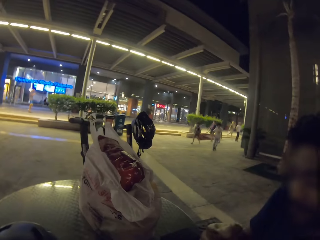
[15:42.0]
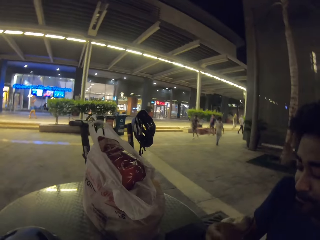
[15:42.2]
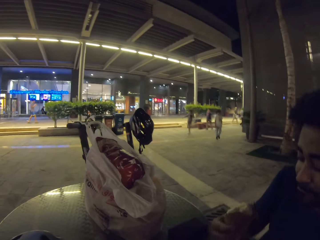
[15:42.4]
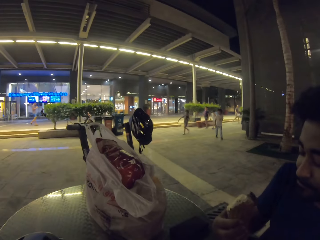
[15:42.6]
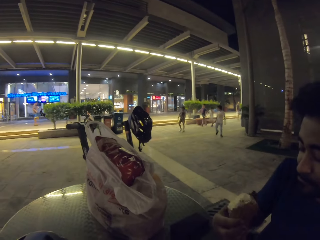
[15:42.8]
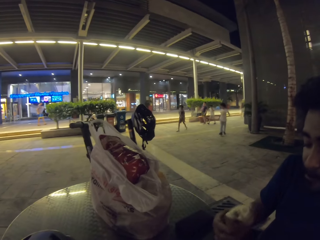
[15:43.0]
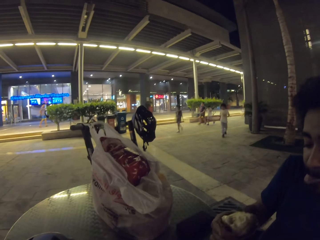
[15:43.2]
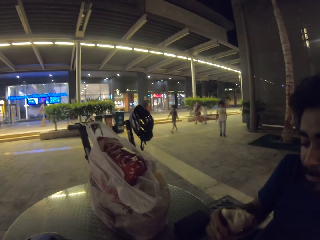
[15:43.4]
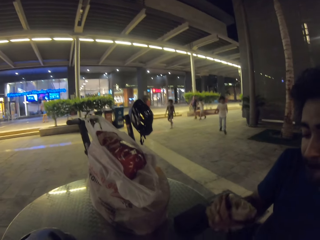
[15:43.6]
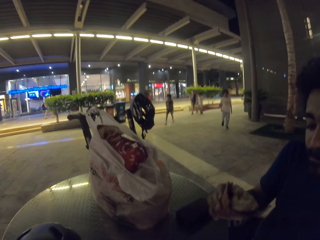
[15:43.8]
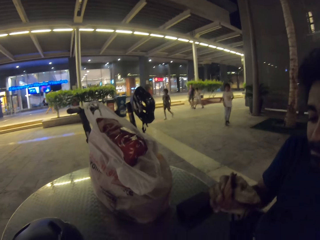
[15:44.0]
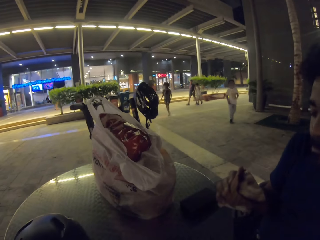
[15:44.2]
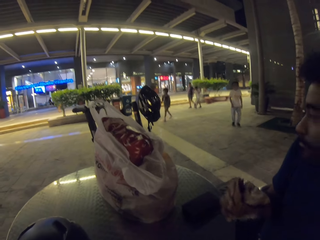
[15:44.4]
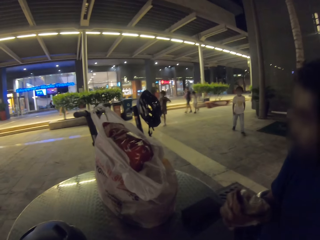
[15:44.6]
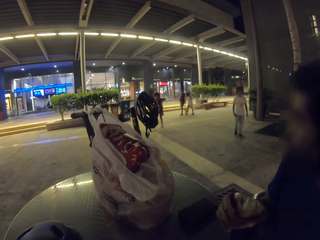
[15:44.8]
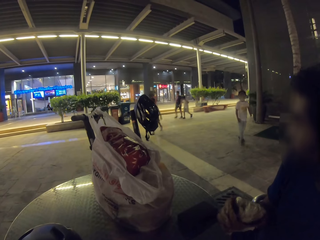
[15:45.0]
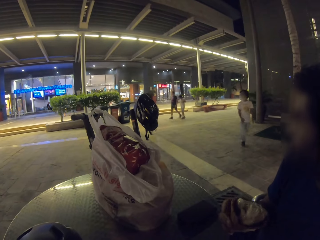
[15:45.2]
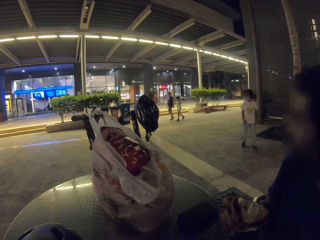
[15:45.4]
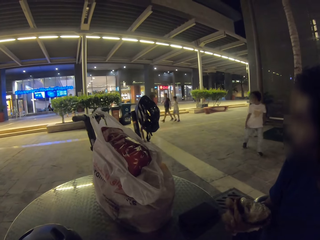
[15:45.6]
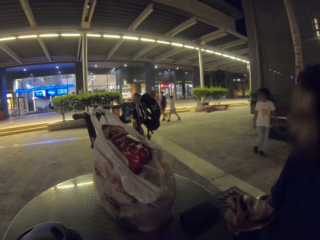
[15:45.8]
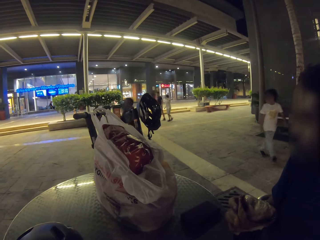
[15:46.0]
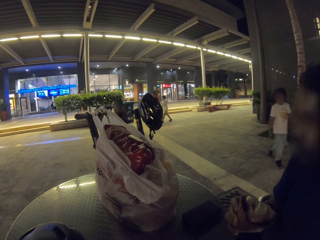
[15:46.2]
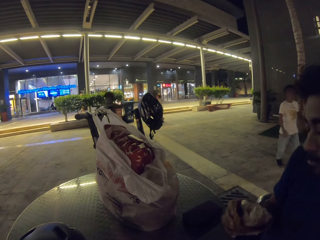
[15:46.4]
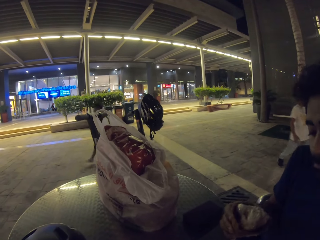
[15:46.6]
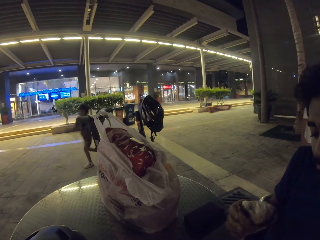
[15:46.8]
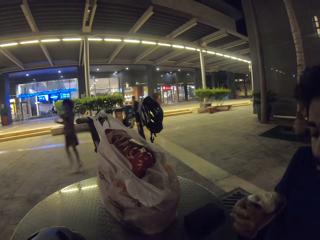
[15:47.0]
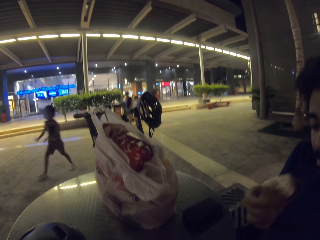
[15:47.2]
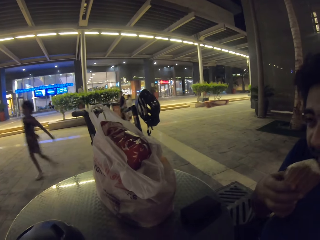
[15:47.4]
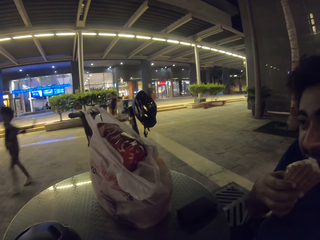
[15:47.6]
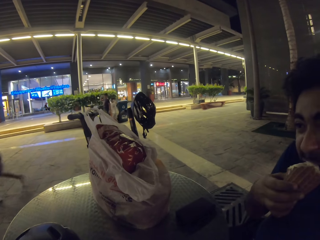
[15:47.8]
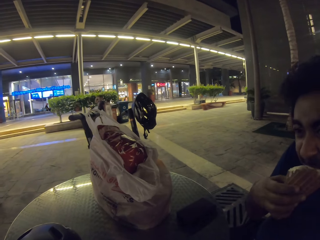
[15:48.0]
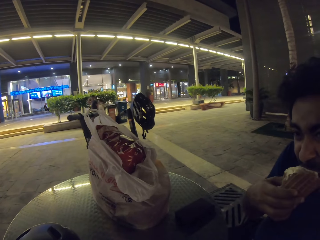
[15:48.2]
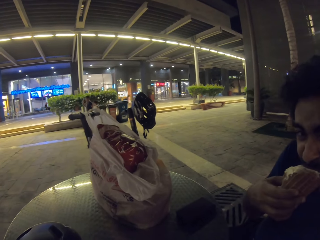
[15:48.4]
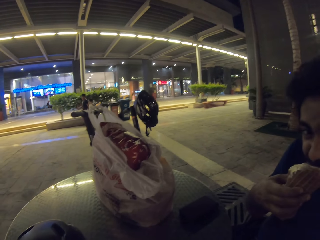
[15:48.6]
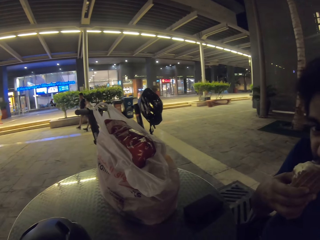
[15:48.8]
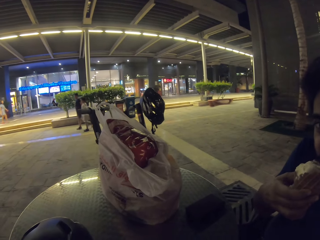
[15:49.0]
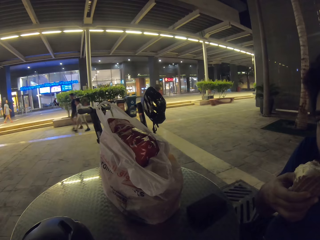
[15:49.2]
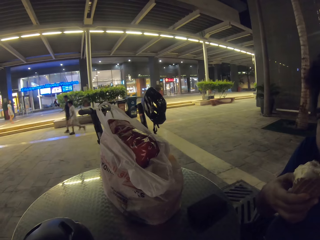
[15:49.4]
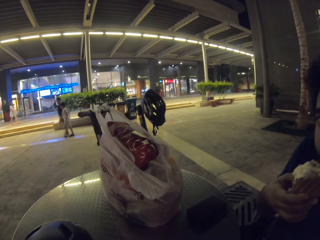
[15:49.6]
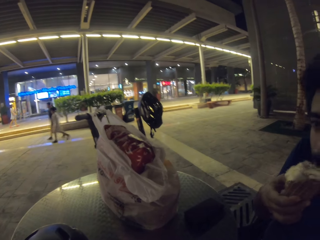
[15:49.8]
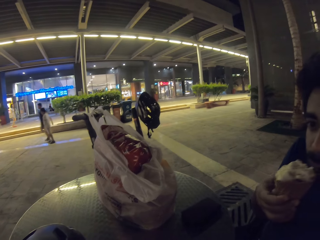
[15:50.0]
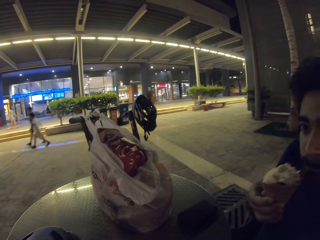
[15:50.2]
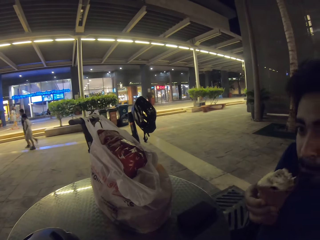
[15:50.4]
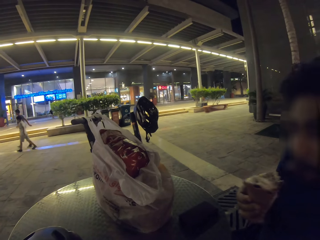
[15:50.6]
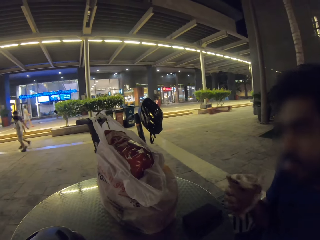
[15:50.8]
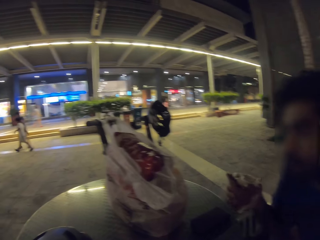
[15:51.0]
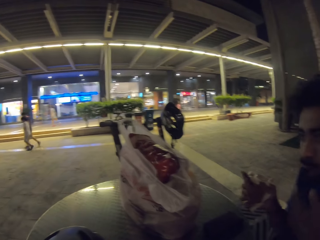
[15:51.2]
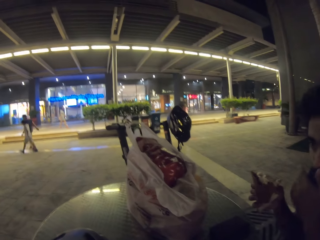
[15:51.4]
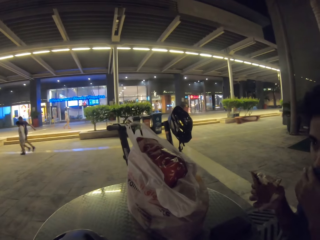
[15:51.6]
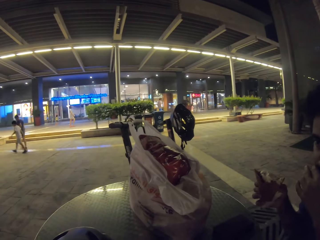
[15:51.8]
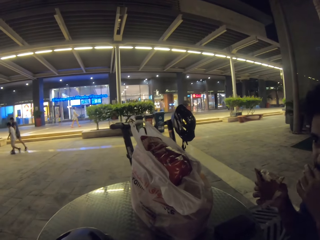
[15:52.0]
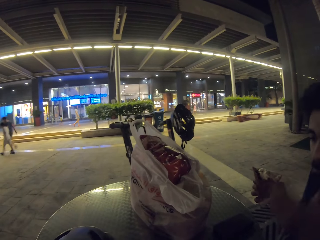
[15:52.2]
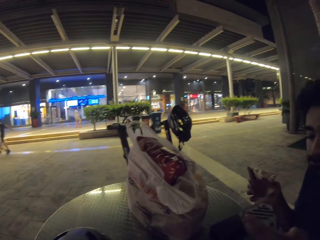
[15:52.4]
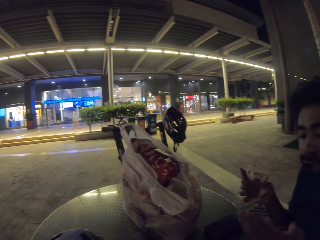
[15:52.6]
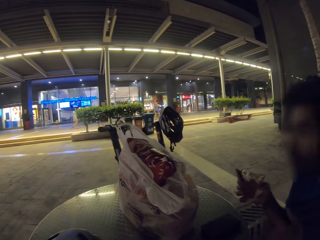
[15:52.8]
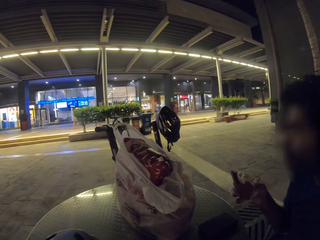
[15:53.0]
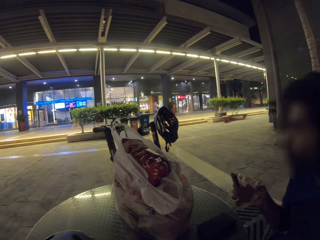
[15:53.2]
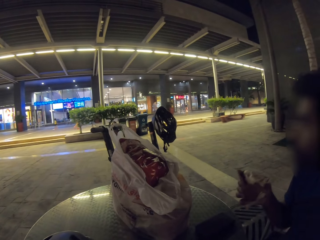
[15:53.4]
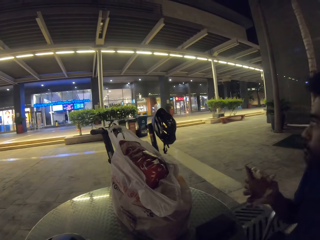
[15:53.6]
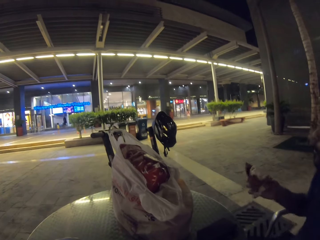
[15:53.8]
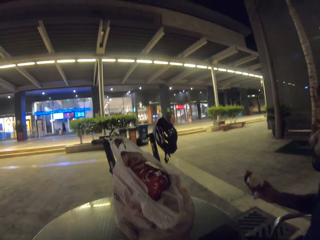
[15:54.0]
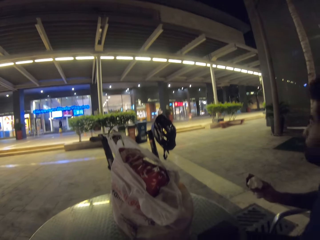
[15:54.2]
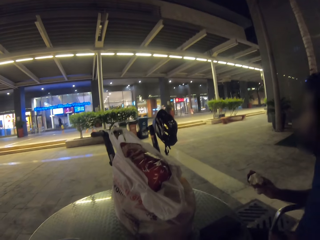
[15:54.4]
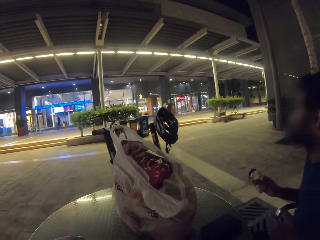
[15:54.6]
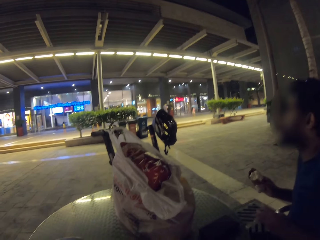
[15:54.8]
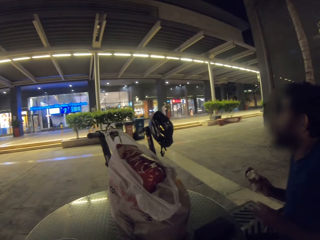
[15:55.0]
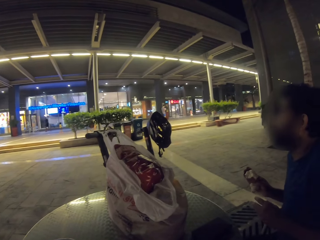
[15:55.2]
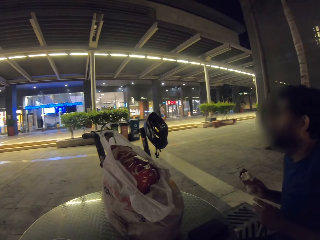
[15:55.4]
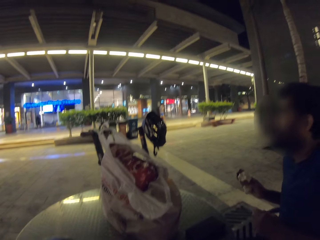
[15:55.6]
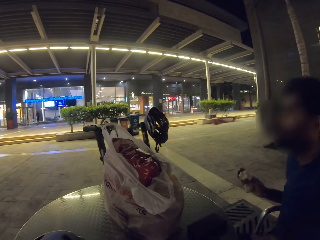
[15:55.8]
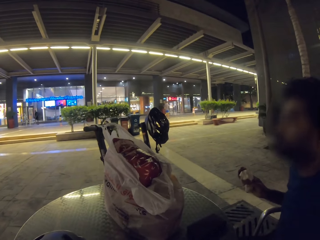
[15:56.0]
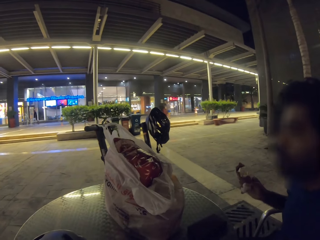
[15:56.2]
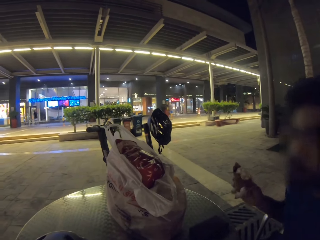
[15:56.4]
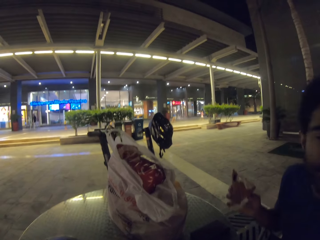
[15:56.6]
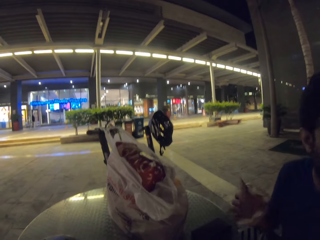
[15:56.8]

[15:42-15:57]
The camera wearer looks at the store. A man licks ice cream. The camera wearer looks around.

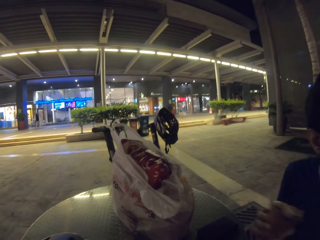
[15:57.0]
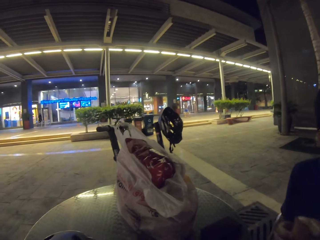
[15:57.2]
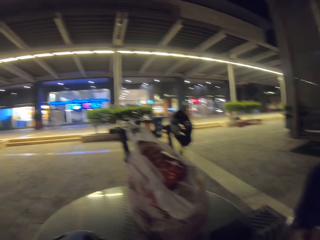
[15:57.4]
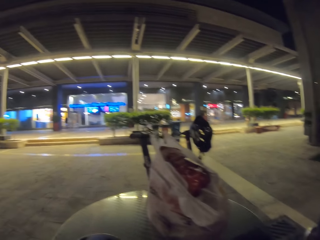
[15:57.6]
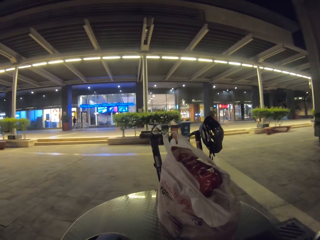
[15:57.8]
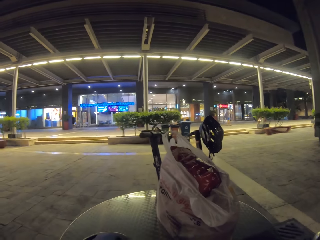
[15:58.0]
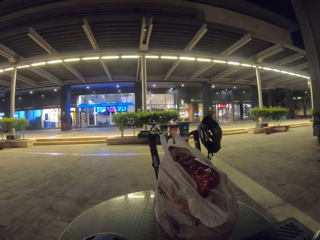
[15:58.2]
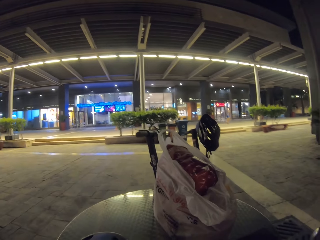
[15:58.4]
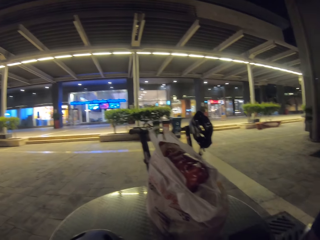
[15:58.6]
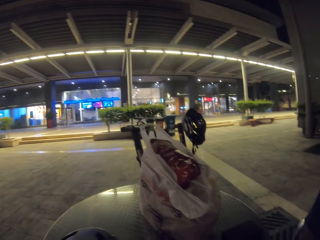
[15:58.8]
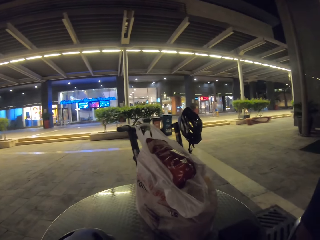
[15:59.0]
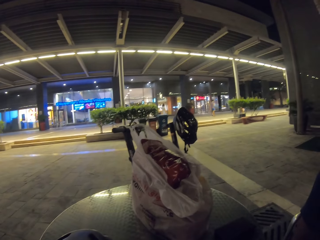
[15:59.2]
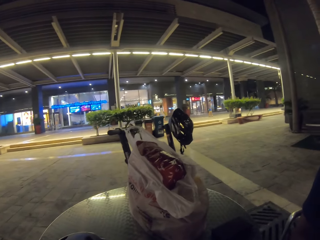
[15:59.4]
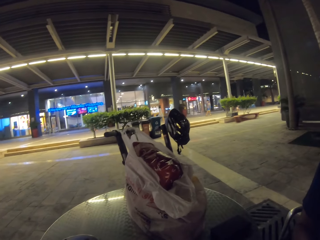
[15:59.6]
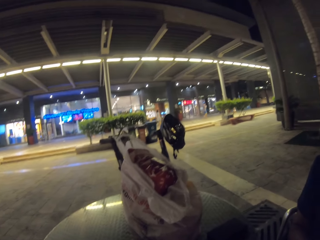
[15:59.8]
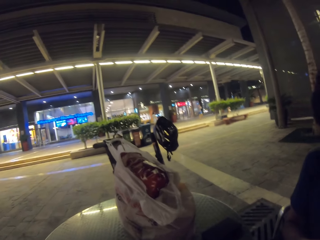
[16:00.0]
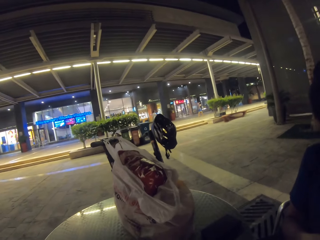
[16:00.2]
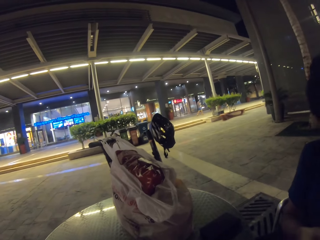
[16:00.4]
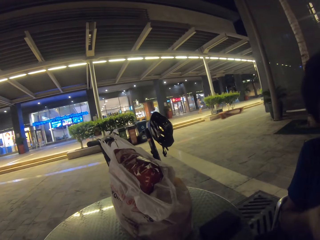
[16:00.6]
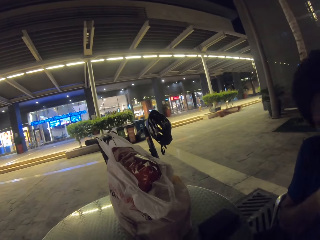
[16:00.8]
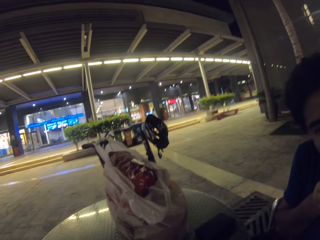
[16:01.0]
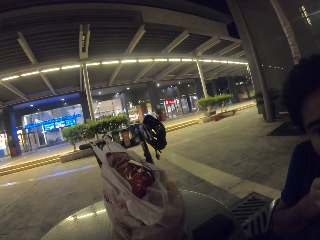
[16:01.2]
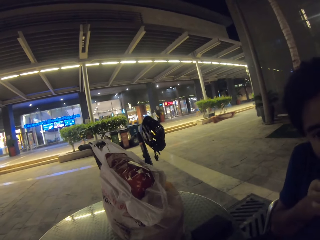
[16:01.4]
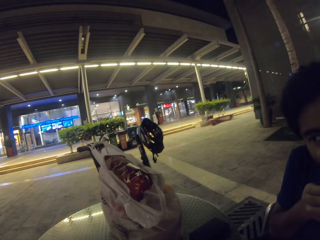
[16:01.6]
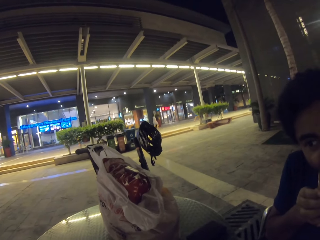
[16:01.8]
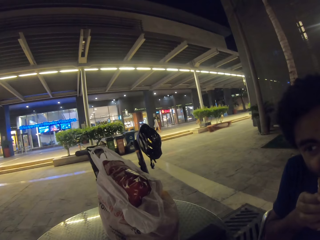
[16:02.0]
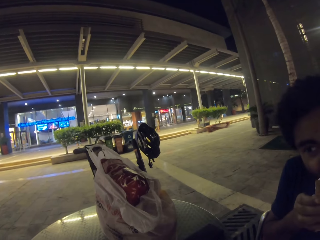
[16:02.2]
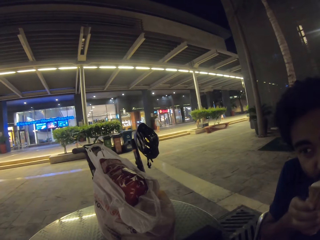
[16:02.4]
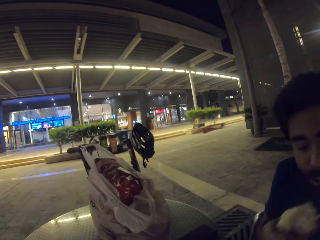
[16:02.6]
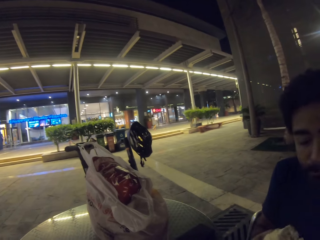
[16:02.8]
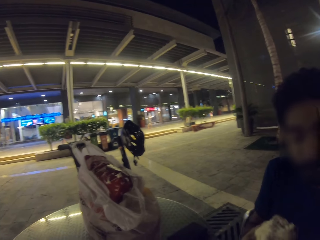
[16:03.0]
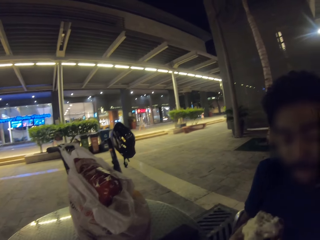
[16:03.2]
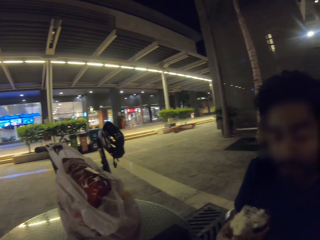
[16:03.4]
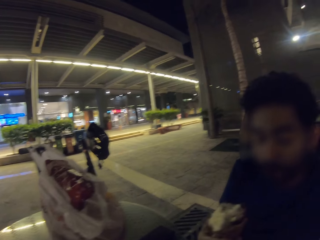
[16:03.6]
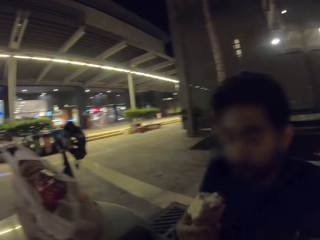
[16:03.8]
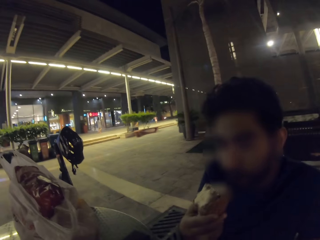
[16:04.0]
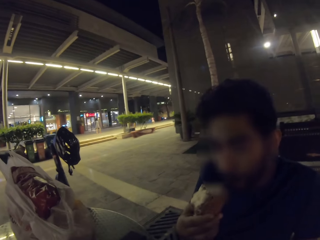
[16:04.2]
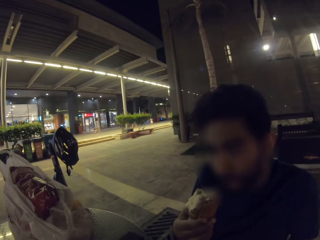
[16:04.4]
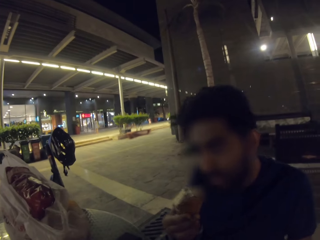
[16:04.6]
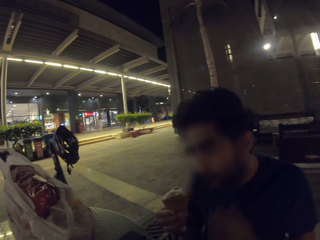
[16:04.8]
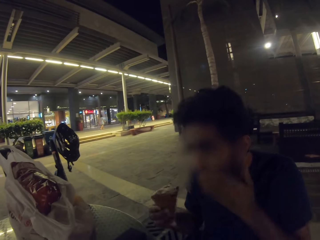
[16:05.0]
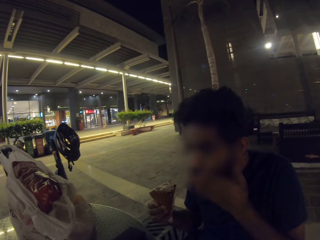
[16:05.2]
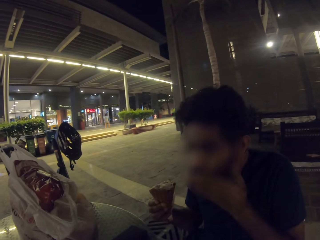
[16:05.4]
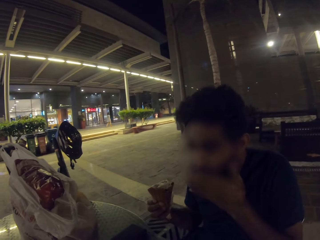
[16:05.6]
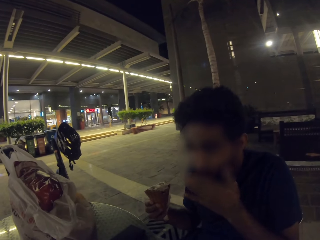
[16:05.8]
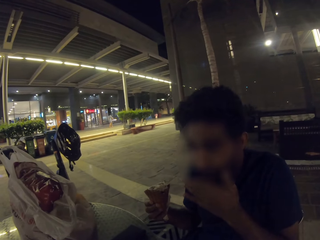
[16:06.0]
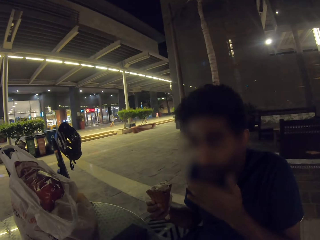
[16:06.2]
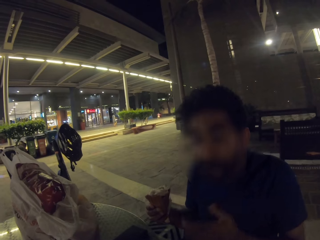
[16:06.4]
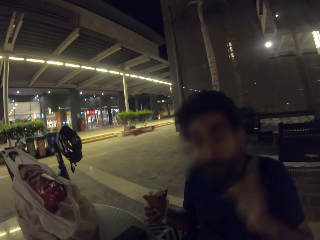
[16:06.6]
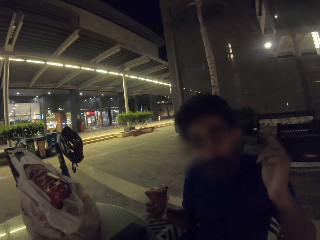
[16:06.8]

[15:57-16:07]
A man eats ice cream. The camera wearer looks at the man. The man wipes his mouth. The man converses to the camera wearer.
